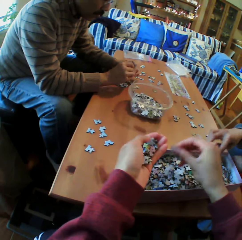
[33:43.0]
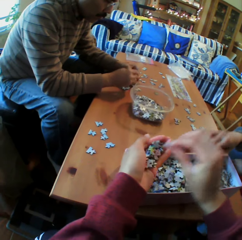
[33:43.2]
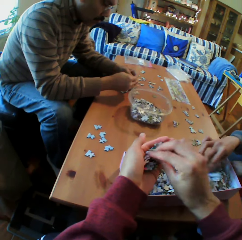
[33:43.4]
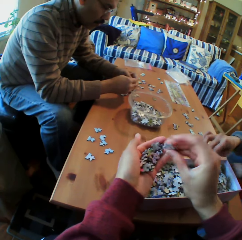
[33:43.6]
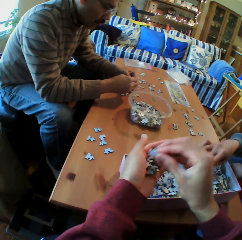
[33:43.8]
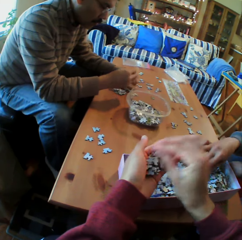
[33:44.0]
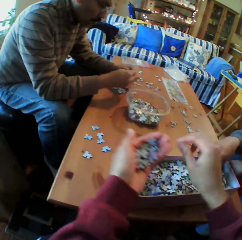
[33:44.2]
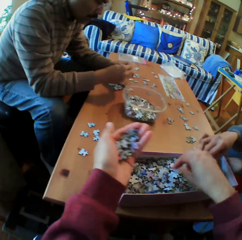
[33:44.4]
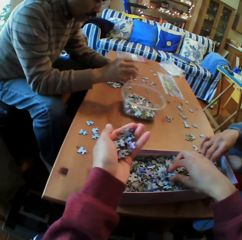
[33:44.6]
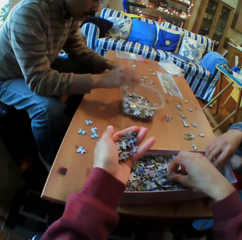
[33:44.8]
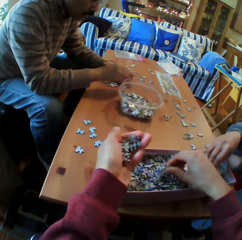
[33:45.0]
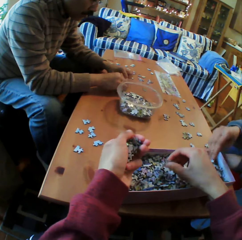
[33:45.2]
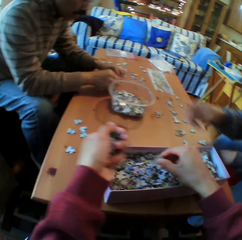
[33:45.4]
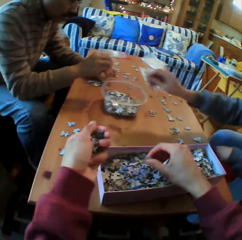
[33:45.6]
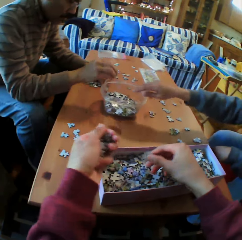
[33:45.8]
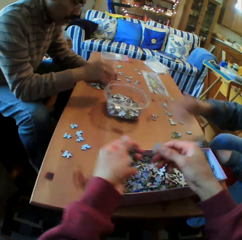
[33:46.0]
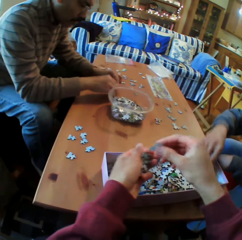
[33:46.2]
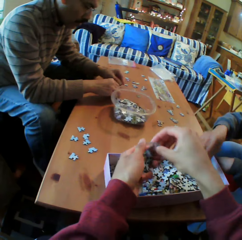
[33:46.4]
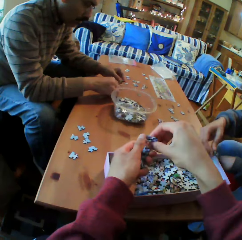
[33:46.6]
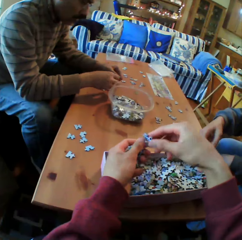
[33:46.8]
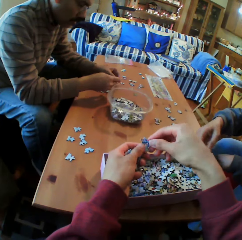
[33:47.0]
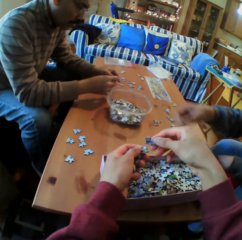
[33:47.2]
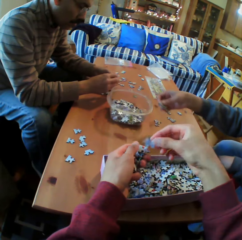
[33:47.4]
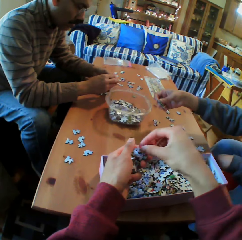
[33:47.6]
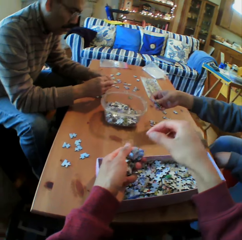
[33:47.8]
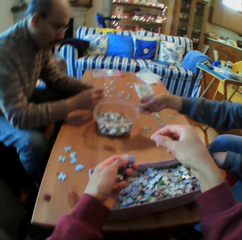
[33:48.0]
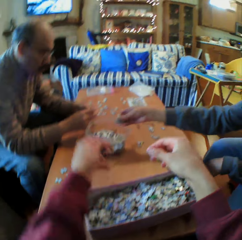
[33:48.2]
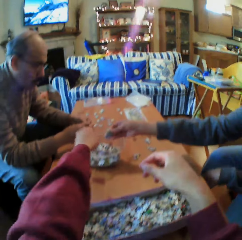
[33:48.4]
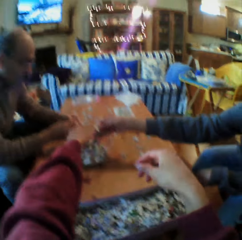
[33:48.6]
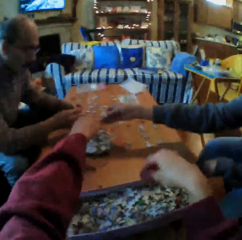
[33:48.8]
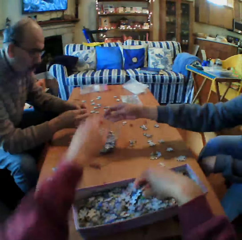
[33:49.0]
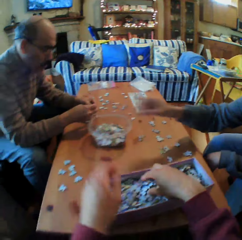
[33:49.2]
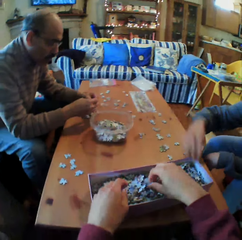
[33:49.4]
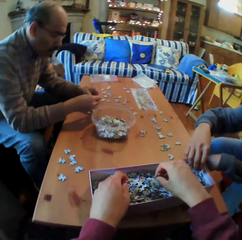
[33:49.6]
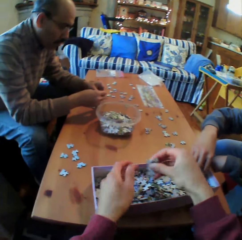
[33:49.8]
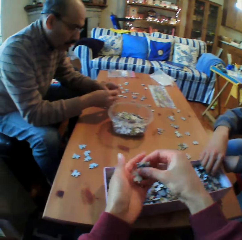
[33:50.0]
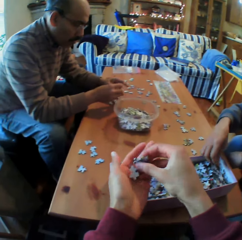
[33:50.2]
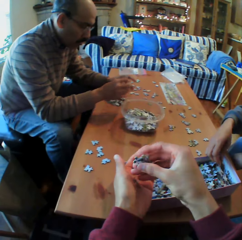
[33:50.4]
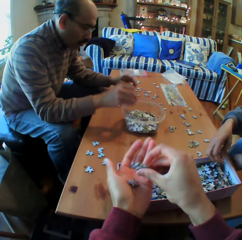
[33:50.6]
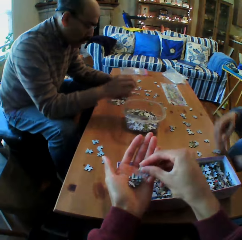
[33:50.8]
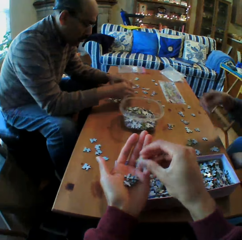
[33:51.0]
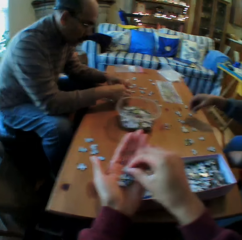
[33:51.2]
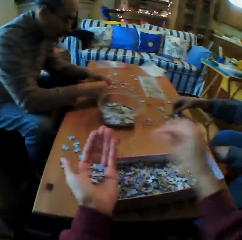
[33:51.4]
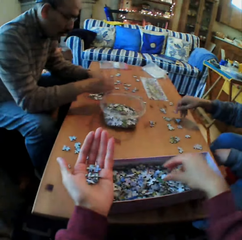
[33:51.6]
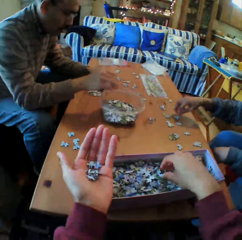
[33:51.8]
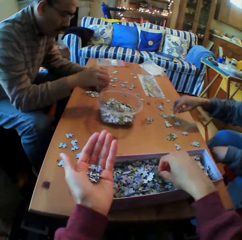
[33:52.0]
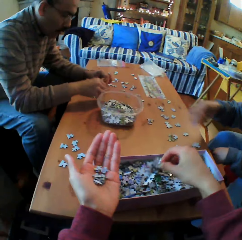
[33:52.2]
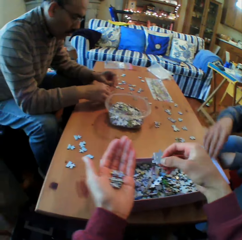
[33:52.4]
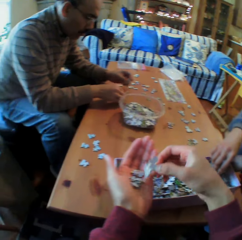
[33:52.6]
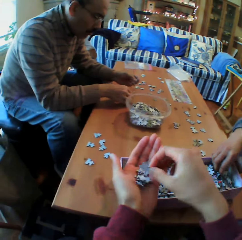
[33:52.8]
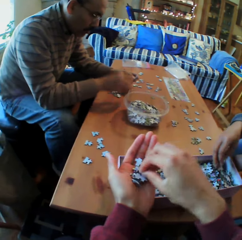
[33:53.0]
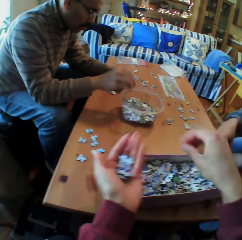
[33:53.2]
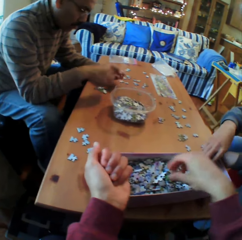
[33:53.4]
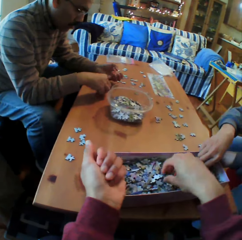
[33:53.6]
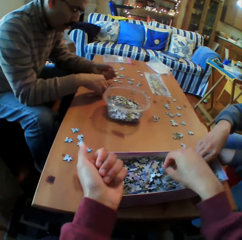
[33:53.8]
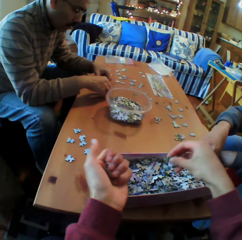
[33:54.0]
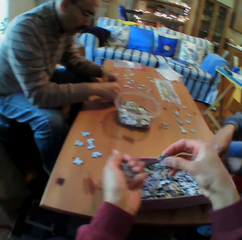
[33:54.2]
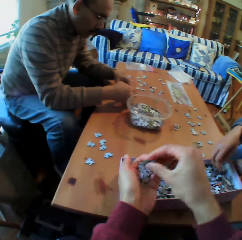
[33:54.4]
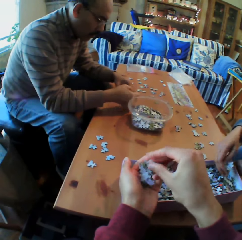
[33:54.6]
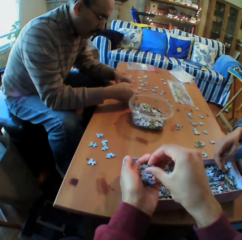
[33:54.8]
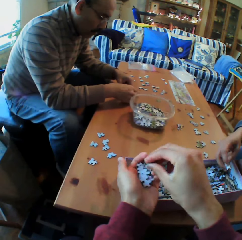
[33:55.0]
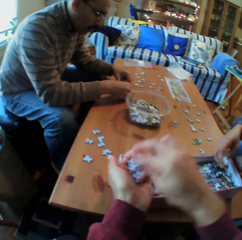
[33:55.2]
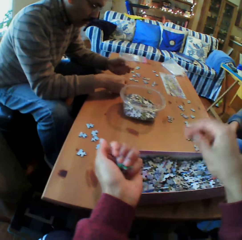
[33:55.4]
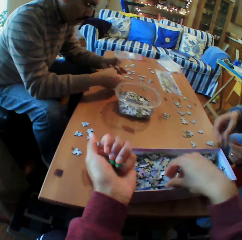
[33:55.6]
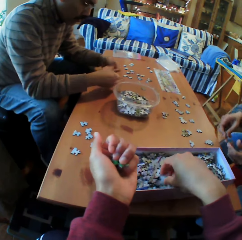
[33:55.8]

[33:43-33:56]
The camera wearer picks up the Jenga piece in the box. He picks up the Jenga piece in the box again. A man puts the Jenga pieces in the dish. The camera wearer picks up the Jenga piece in the box. A woman puts the Jenga piece in the dish. The camera wearer puts the Jenga pieces in the dish. He picks up the Jenga piece in the box. He picks up the Jenga piece in the box again. He puts the Jenga piece in his hands. He picks up the Jenga piece in the box and puts the Jenga piece in his hands.

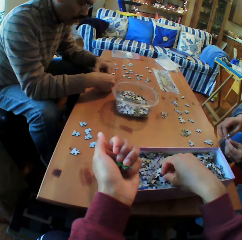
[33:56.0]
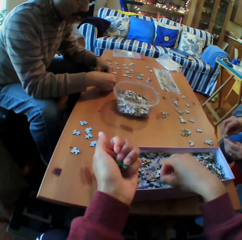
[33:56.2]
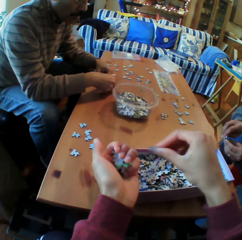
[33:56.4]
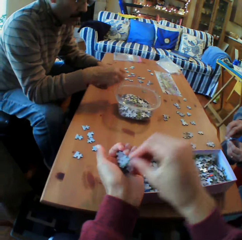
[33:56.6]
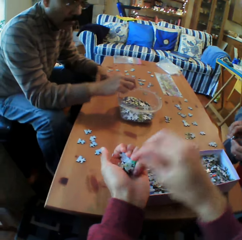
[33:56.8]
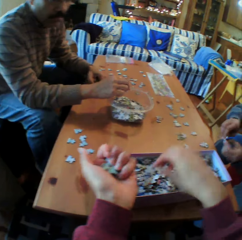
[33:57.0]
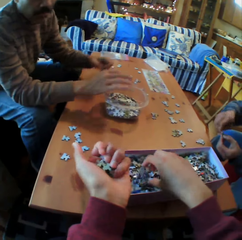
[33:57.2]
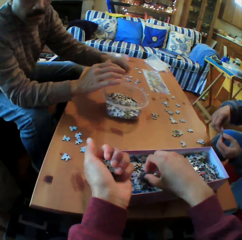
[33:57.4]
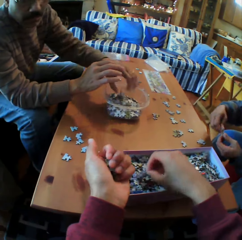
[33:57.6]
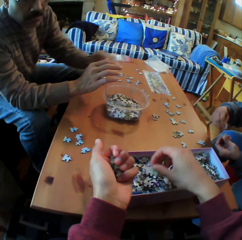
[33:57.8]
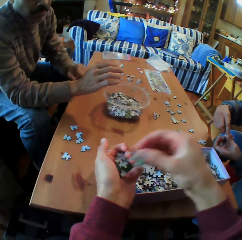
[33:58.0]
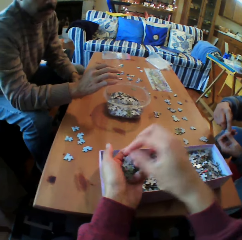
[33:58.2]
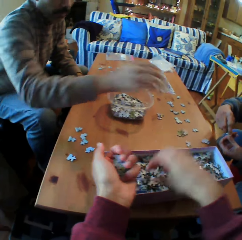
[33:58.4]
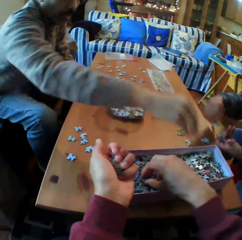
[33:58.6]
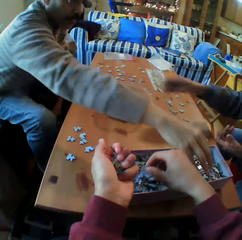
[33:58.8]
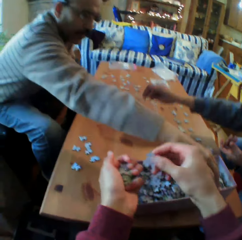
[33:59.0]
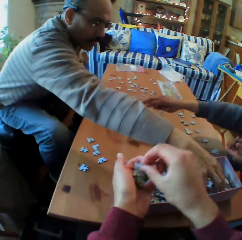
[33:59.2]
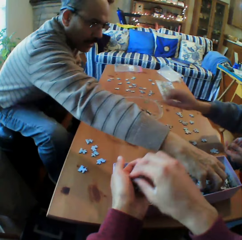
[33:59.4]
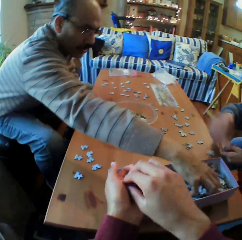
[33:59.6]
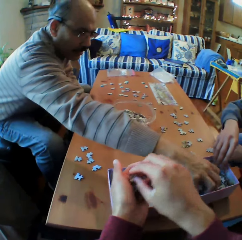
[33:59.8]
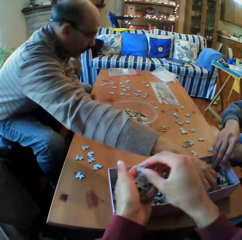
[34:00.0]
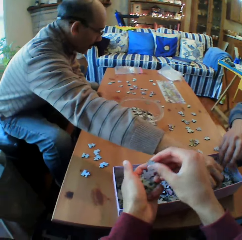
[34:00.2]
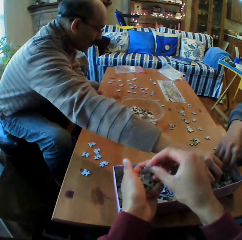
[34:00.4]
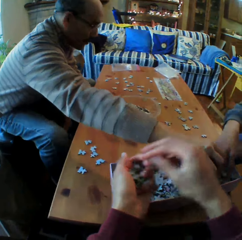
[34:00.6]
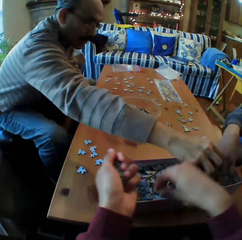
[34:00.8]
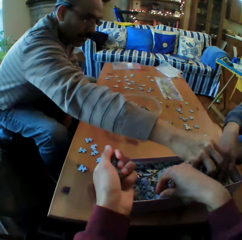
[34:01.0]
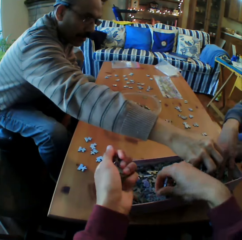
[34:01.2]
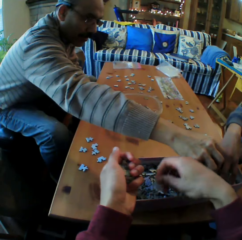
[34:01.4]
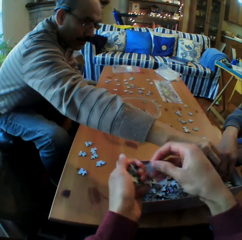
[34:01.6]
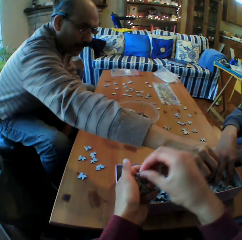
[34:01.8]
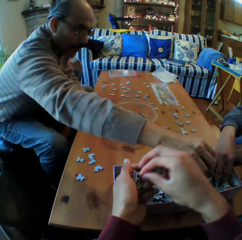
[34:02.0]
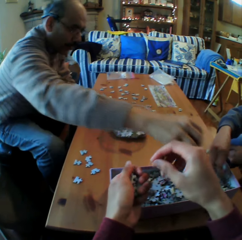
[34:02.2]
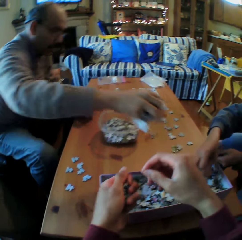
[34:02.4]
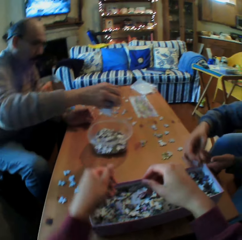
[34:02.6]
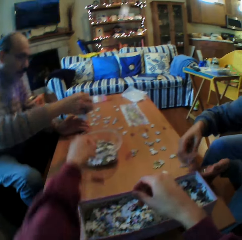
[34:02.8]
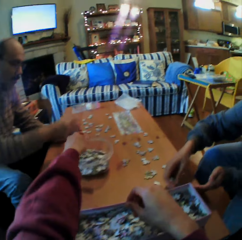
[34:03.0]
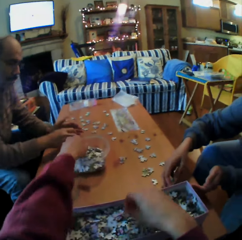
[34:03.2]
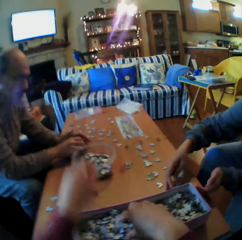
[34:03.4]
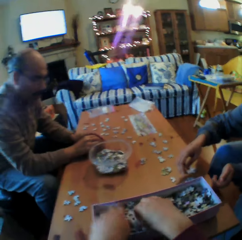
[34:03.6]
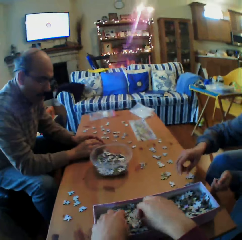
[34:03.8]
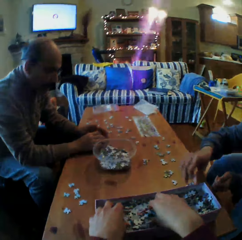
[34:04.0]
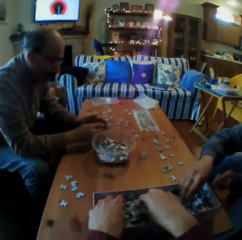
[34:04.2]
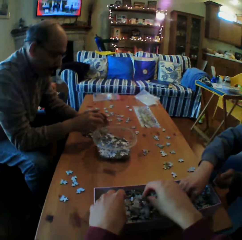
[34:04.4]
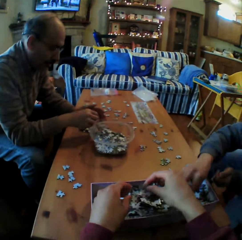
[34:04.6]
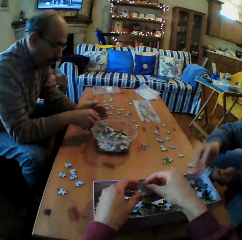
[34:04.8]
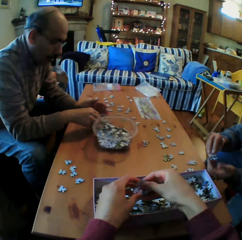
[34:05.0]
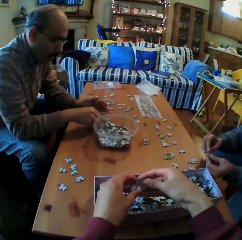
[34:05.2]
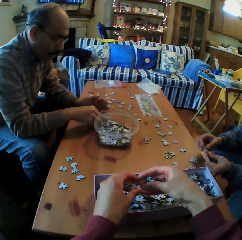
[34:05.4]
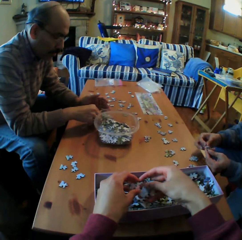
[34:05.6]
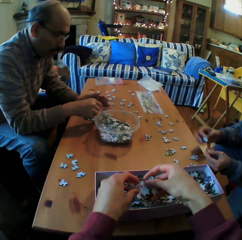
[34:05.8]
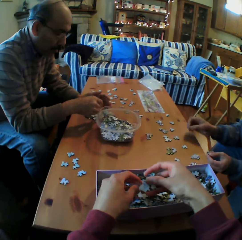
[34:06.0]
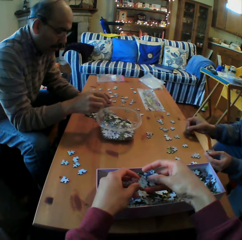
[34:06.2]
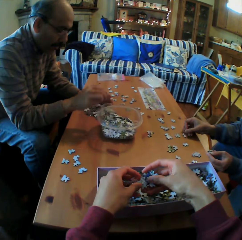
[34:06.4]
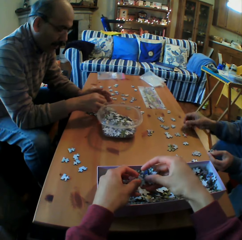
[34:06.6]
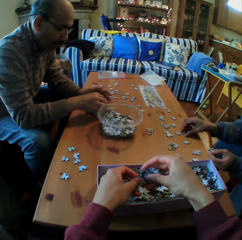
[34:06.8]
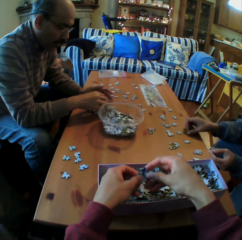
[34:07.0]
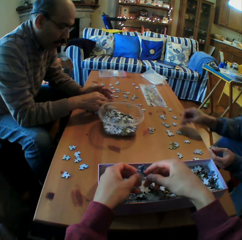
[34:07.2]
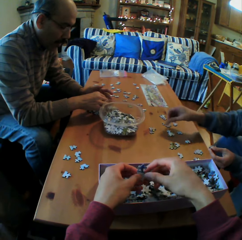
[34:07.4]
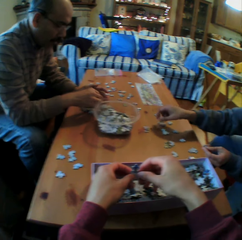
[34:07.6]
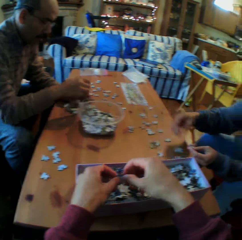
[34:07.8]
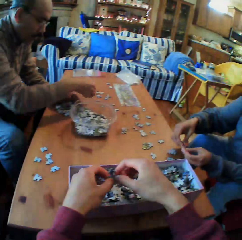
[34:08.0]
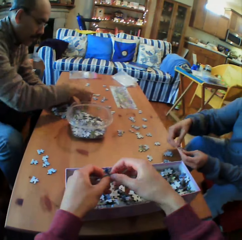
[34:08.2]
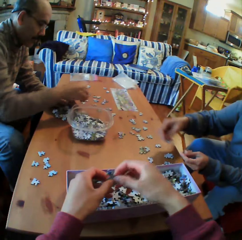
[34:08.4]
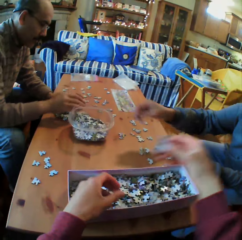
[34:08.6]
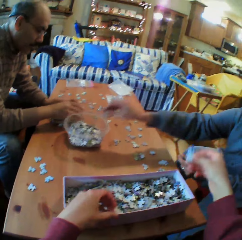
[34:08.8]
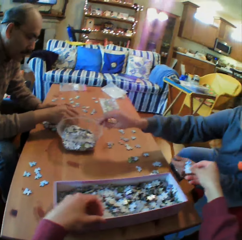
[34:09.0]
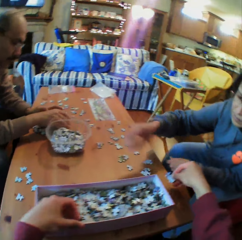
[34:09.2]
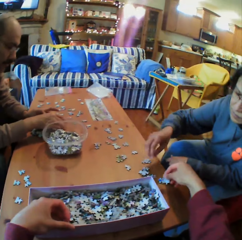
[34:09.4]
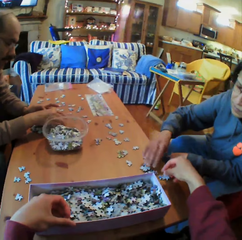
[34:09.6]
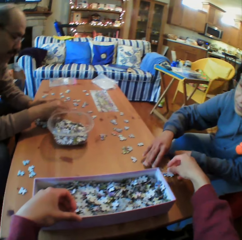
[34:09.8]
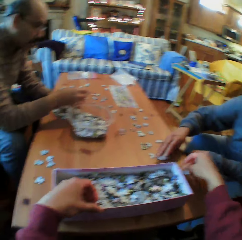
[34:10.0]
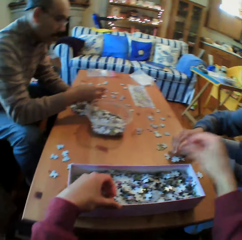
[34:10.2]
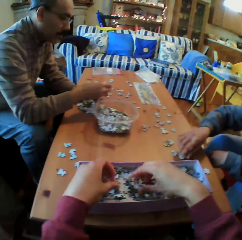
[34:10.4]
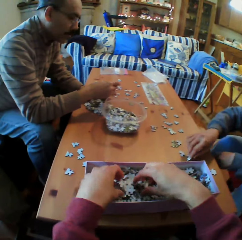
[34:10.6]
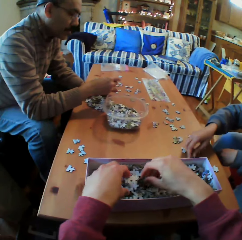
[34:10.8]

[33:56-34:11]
The camera wearer picks up the Jenga piece in the box and puts the Jenga piece in his hands. He picks up the Jenga piece in the box and puts the Jenga piece in his hands. A man picks up the Jenga piece from the box. The camera wearer picks up the Jenga piece in the box. A person picks puzzle pieces. The man puts the Jenga pieces on the table. The camera wearer looks at the pieces. The man puts the pieces of Jenga in the dish. The camera wearer puts the piece of Jenga on the table.
